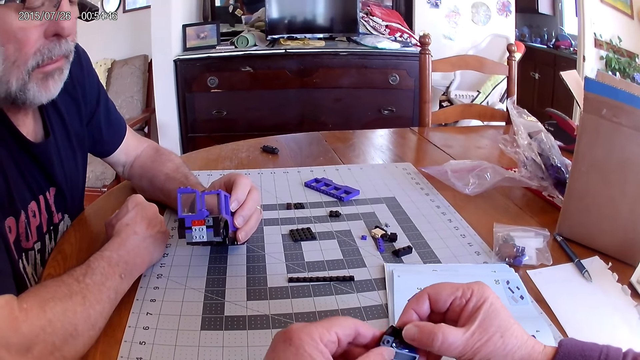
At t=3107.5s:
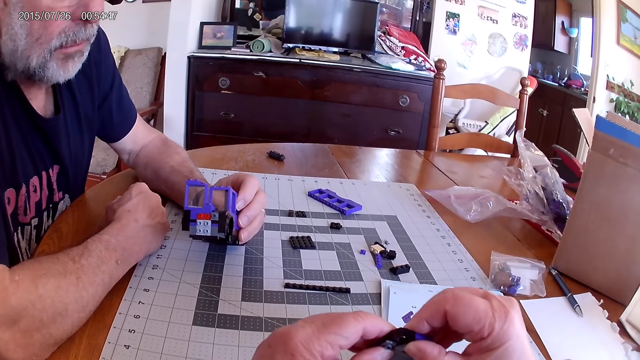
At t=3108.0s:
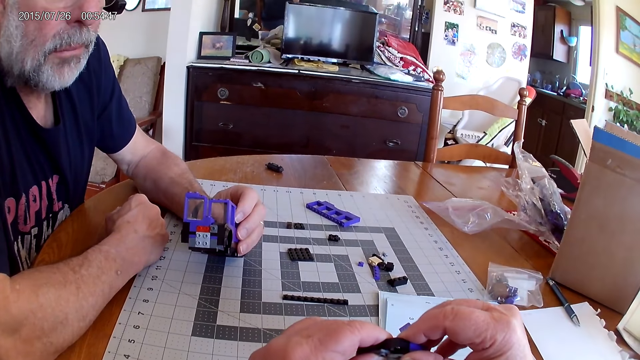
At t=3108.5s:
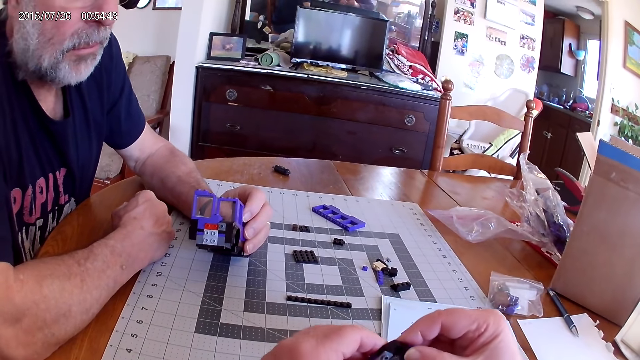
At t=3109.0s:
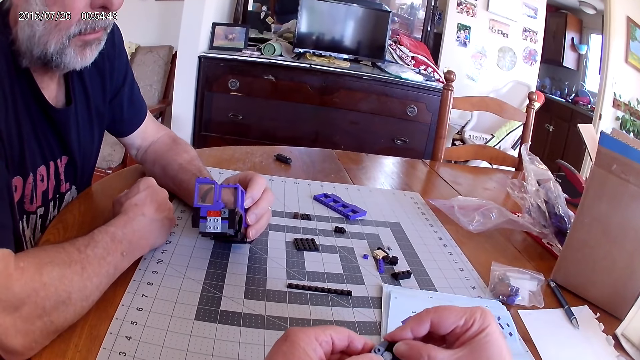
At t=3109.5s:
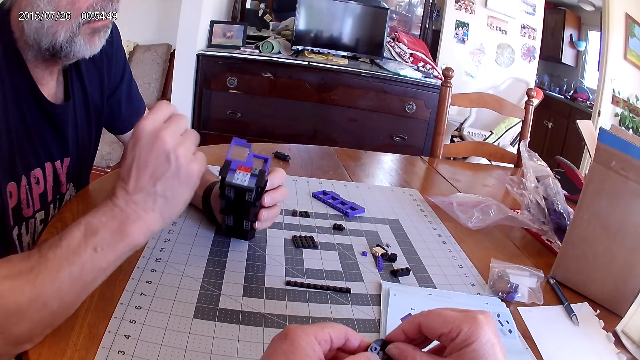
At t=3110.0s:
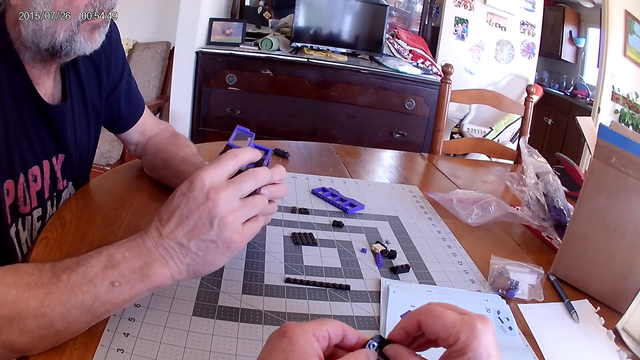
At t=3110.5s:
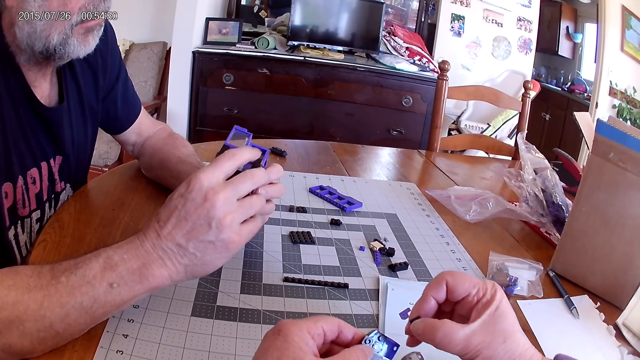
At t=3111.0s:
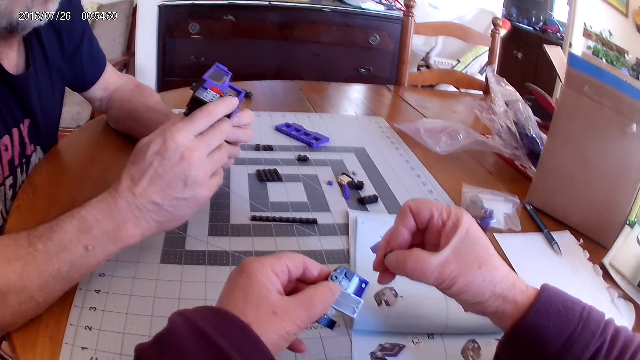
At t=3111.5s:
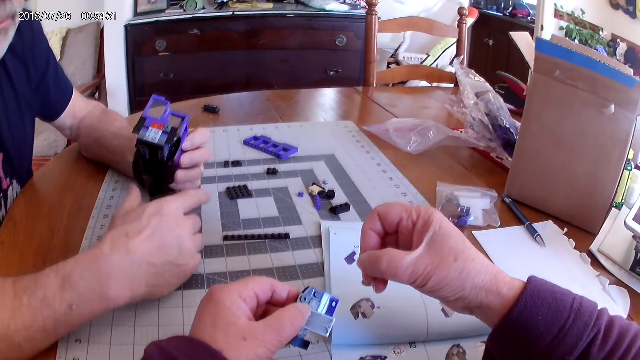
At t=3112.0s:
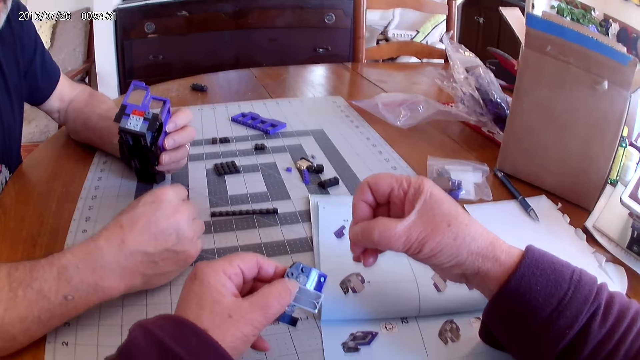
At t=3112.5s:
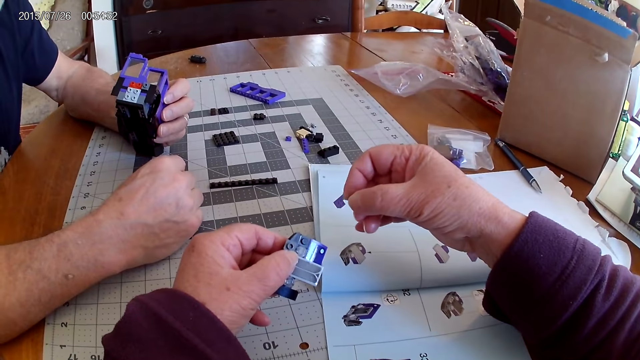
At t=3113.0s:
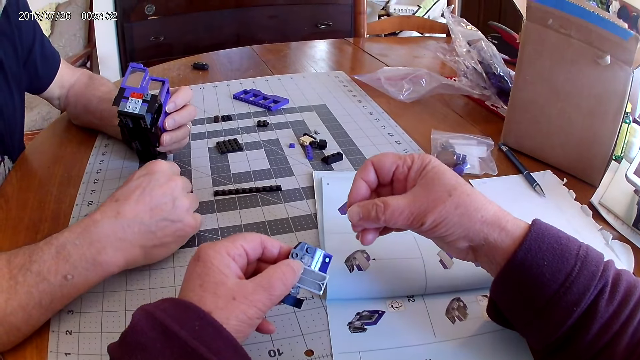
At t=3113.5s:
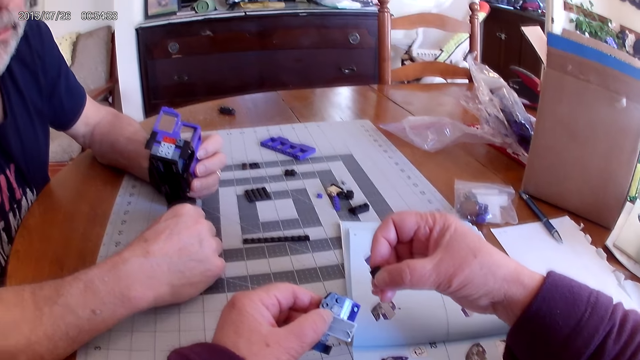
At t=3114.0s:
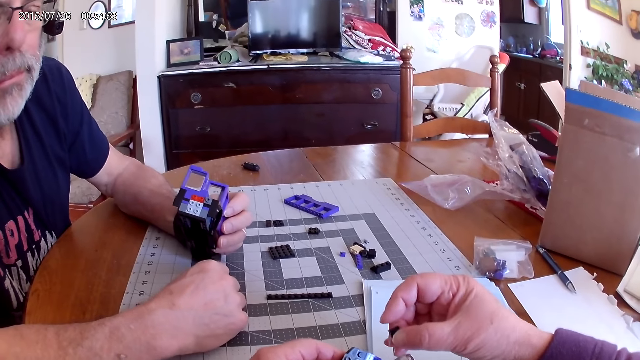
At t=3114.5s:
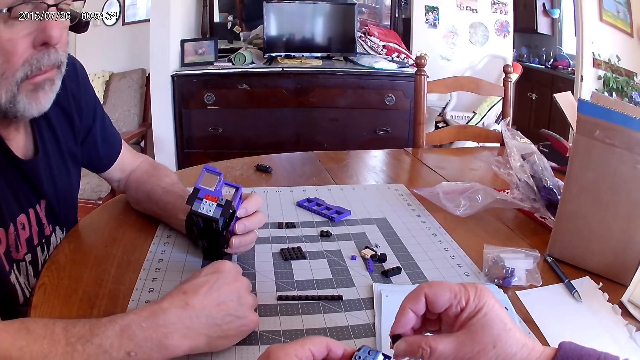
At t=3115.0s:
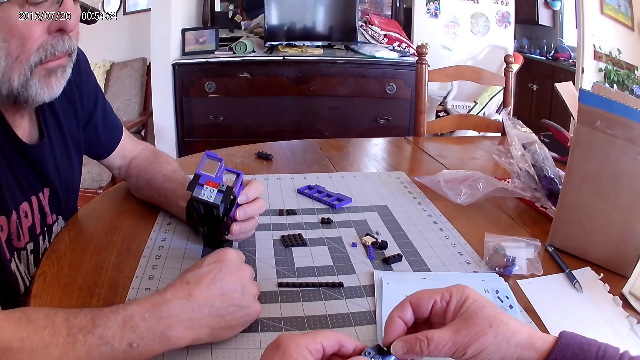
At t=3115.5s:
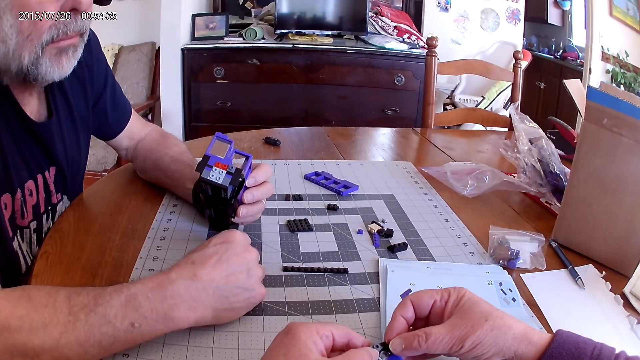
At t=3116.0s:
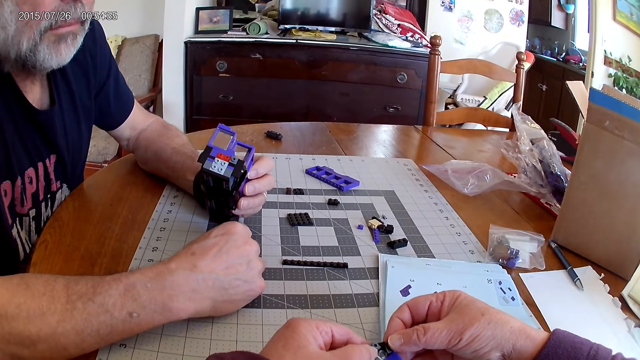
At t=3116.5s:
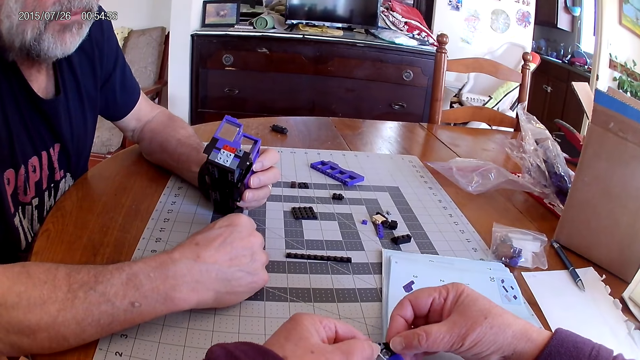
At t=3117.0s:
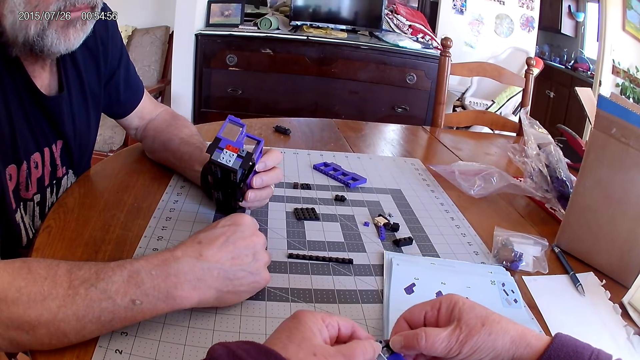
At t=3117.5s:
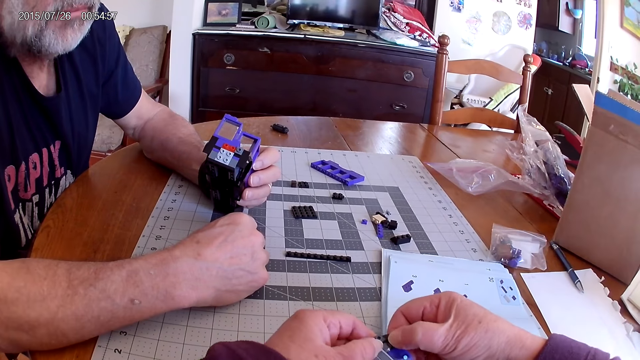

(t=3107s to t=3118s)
The camera wearer puts the pieces together and picks up a piece of Lego. A man moves a hand and holds a Lego structure. The camera wearer looks around. The man puts a hand on the table. The camera wearer looks at the image on the manual. They fix pieces of Lego together.

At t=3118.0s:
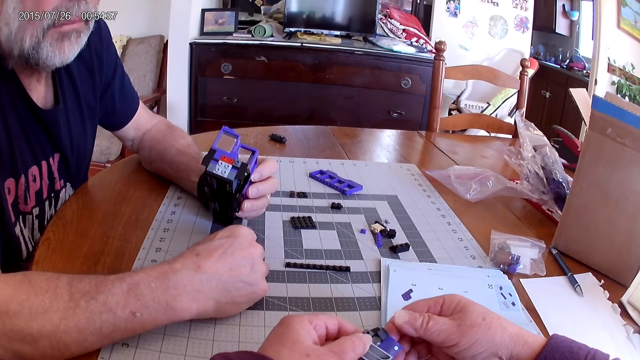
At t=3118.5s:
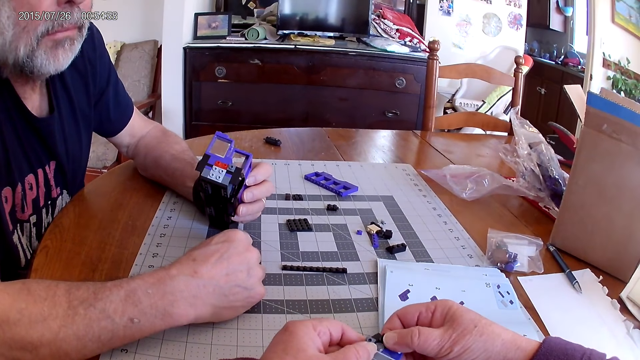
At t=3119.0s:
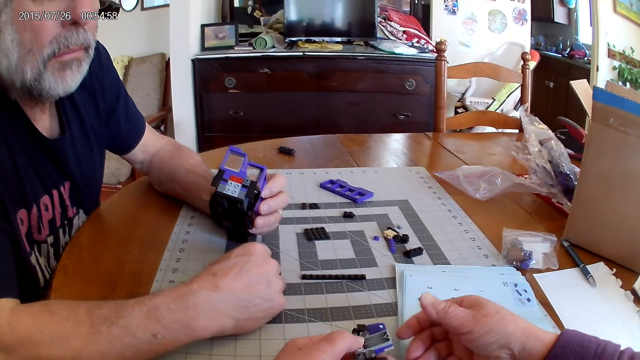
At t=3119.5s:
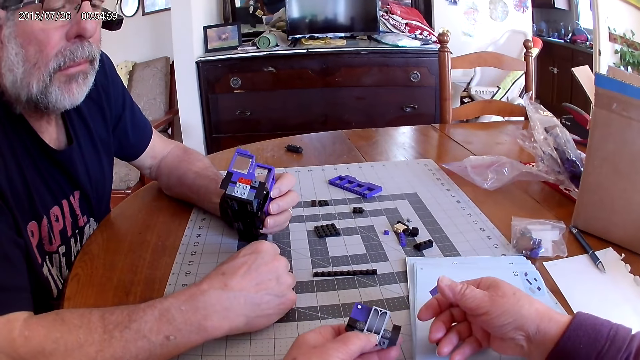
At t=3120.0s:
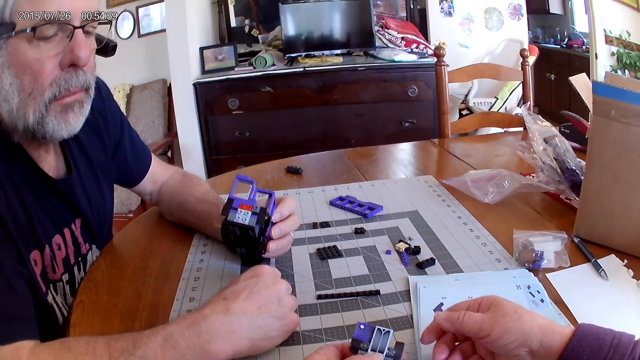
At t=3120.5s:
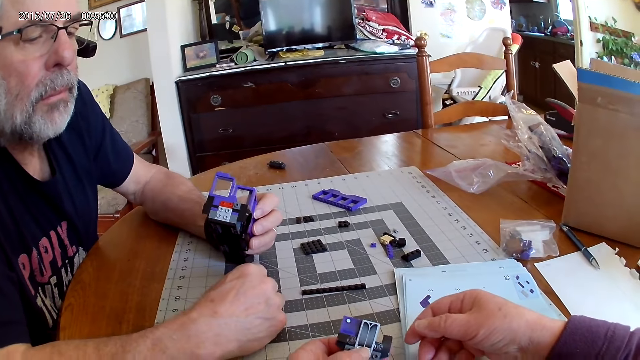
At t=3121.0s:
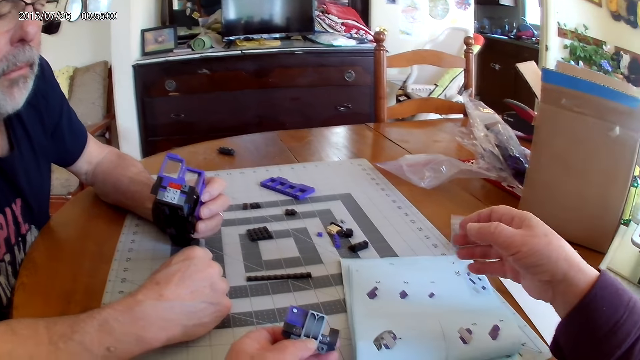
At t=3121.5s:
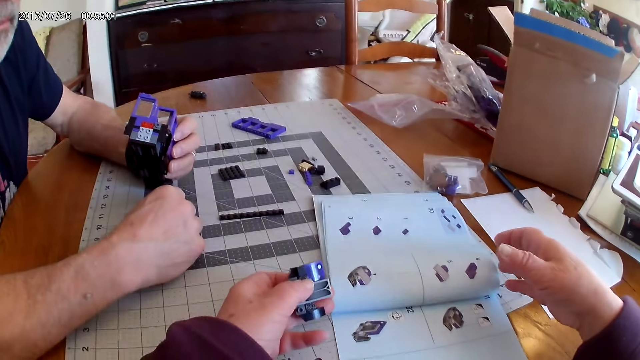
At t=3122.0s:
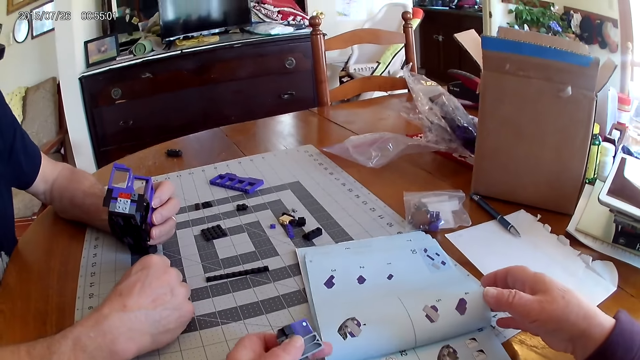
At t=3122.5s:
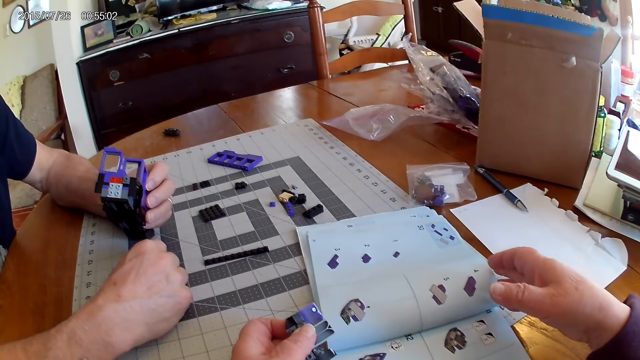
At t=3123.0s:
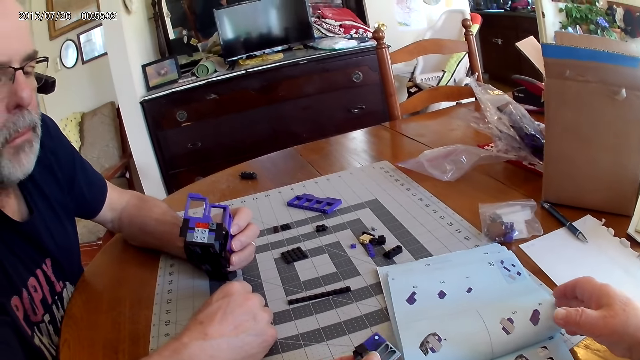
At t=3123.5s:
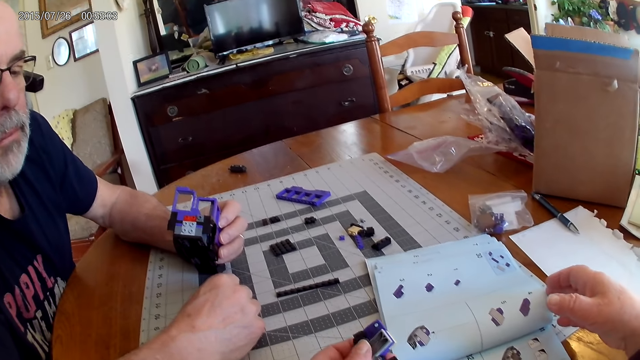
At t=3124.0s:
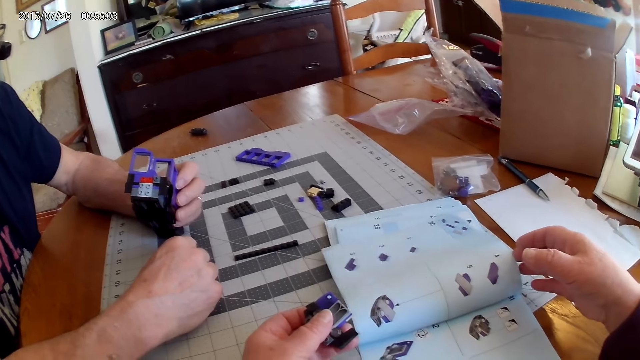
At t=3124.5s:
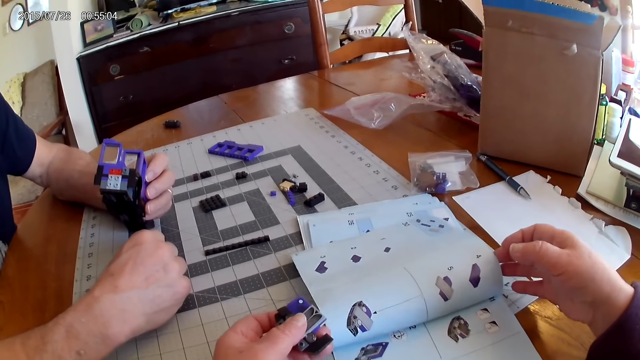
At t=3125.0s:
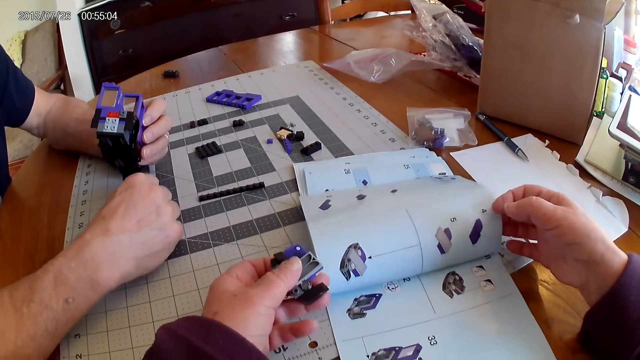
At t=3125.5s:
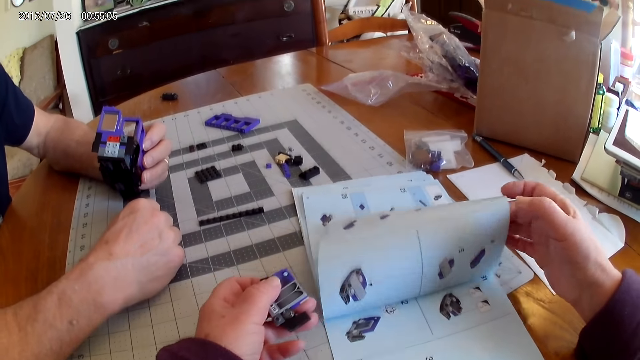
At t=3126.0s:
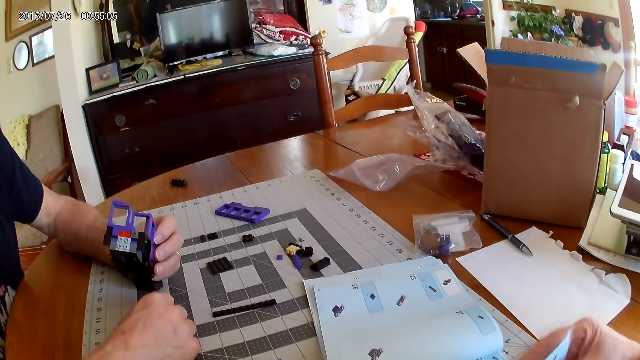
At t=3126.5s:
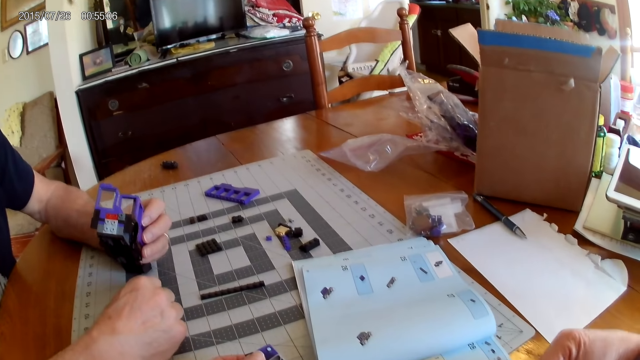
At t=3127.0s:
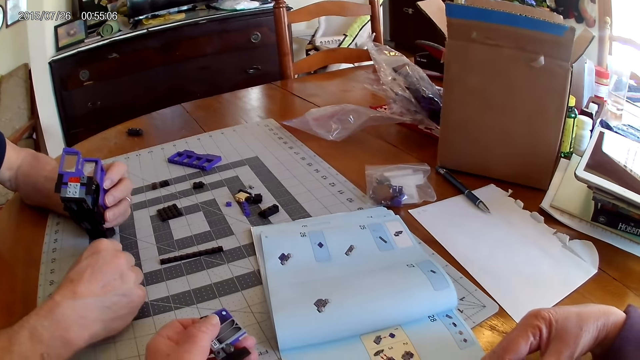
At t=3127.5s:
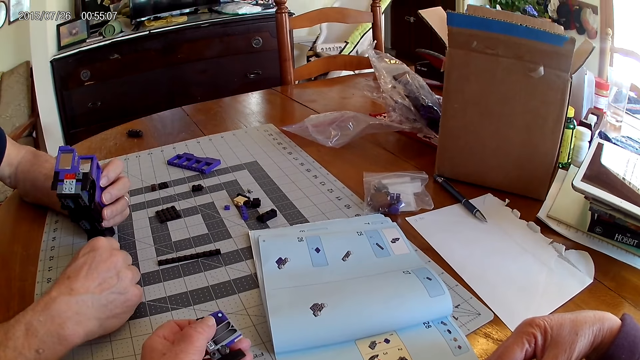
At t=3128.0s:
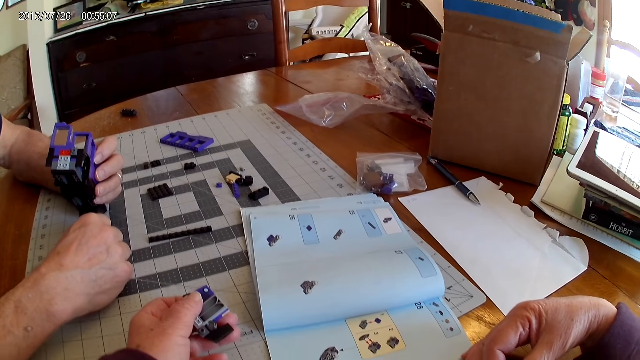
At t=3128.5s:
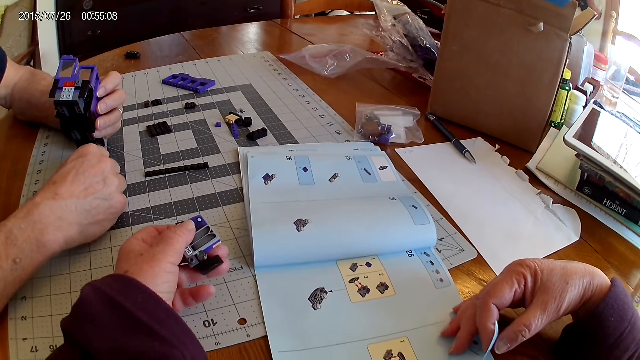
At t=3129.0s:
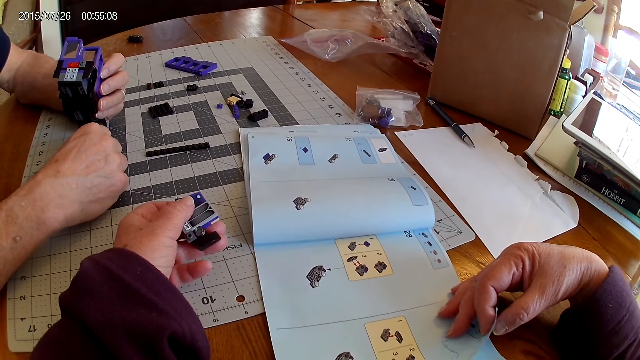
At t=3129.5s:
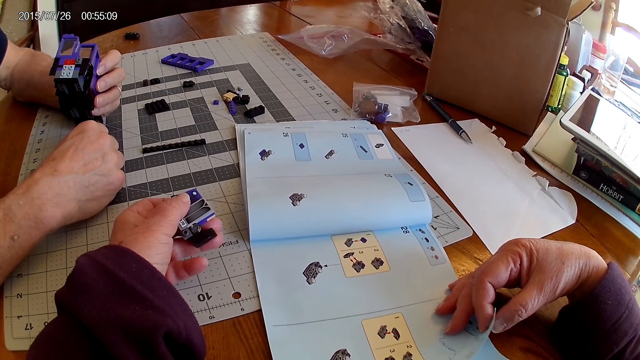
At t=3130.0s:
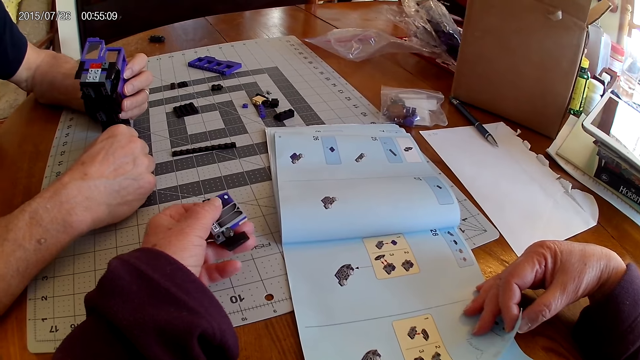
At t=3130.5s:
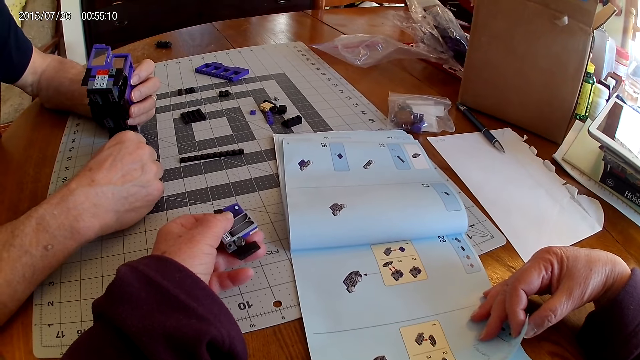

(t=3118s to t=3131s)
The camera wearer looks around. They hold a book on the table. They touch the manual. They look around. They turn a book page. They look at the image on the manual. They look around.
